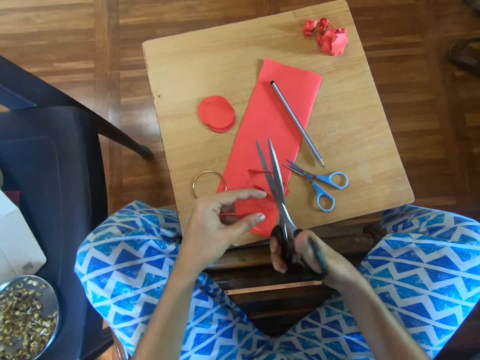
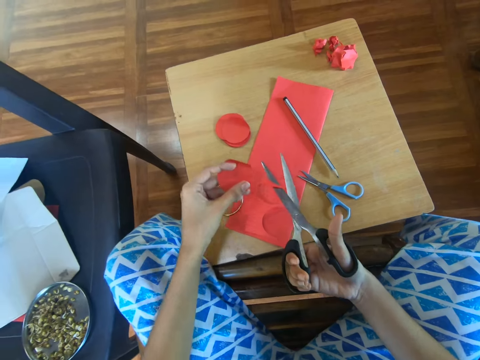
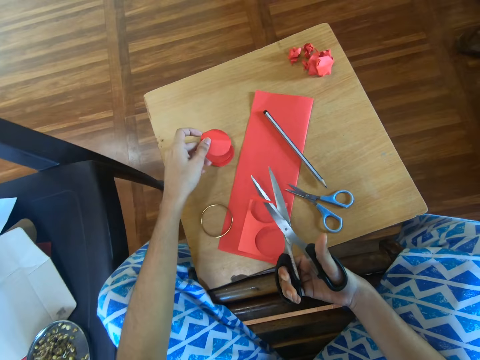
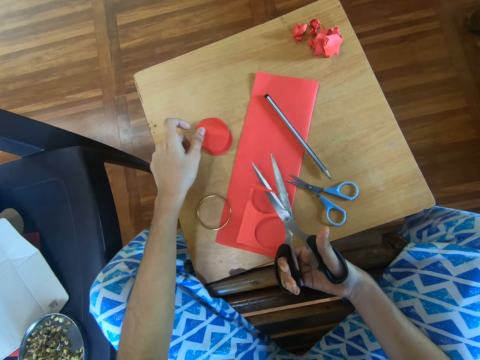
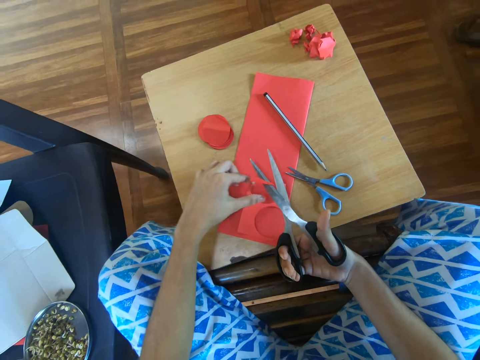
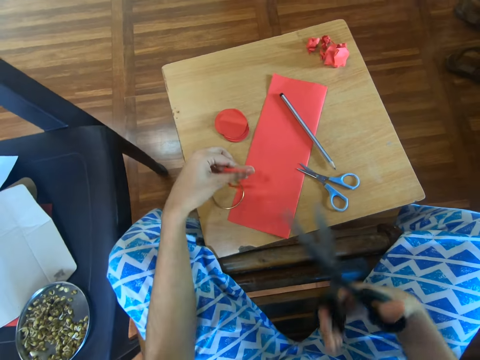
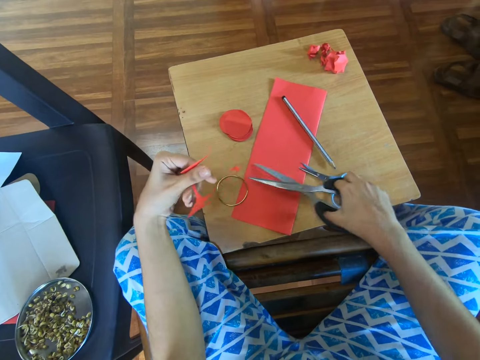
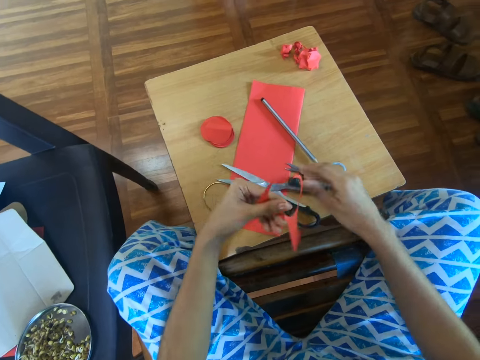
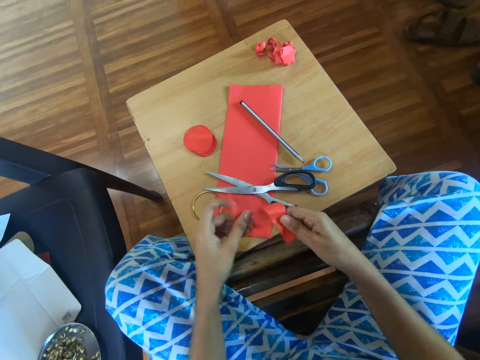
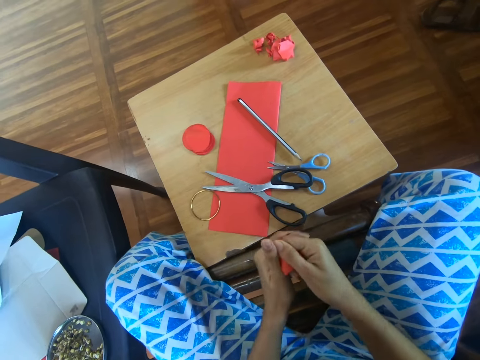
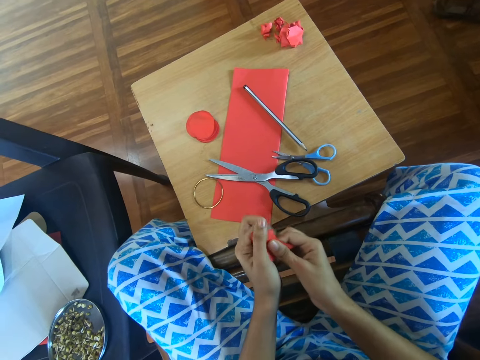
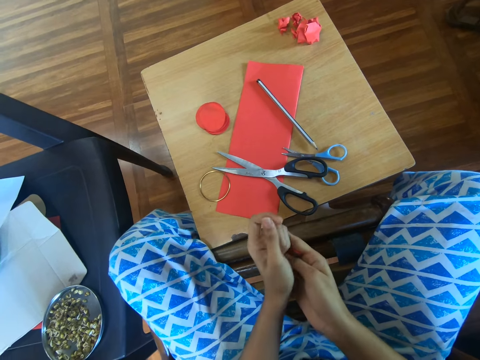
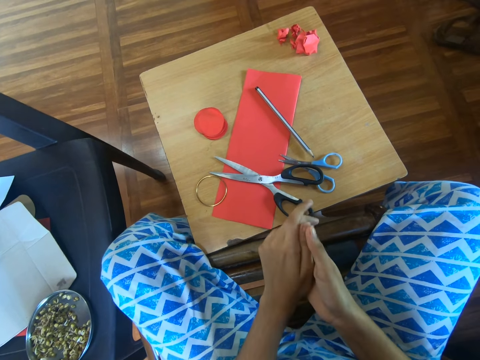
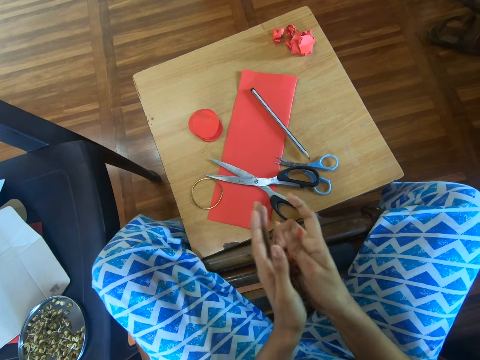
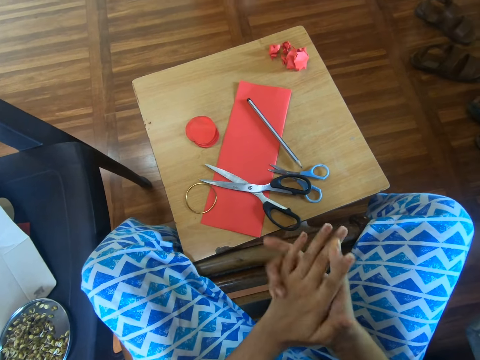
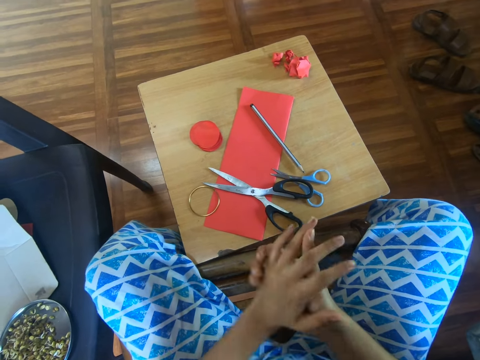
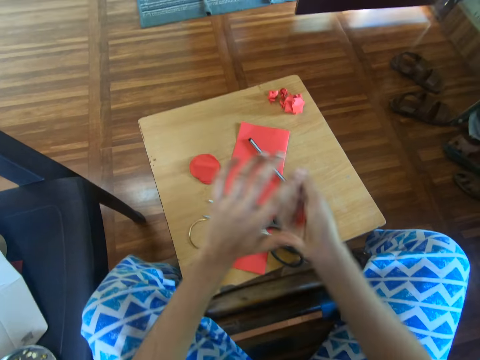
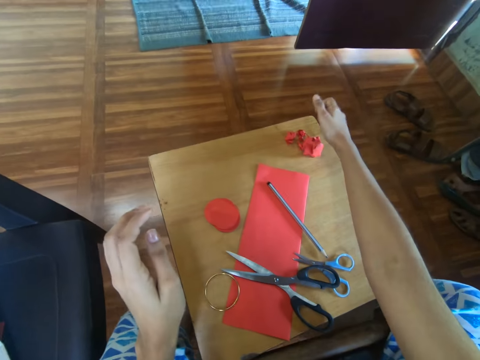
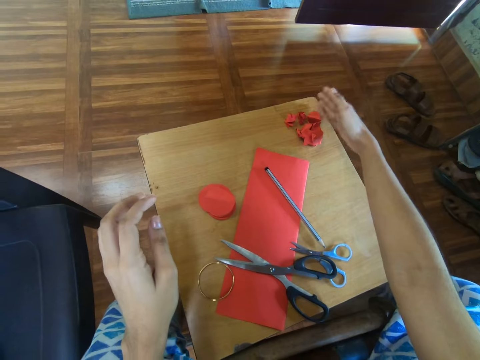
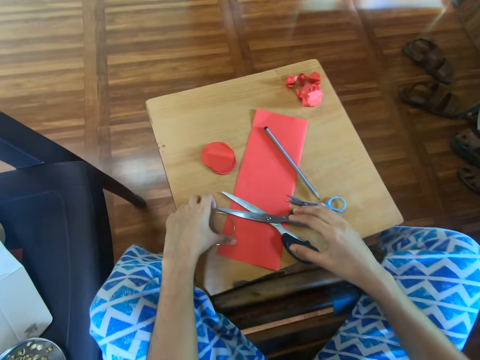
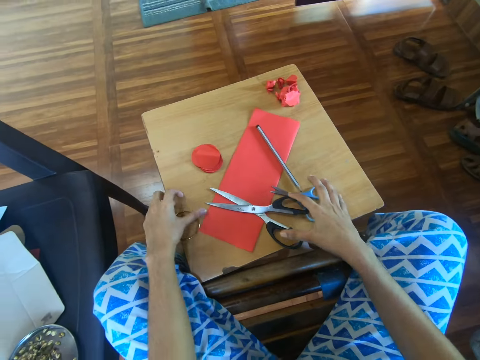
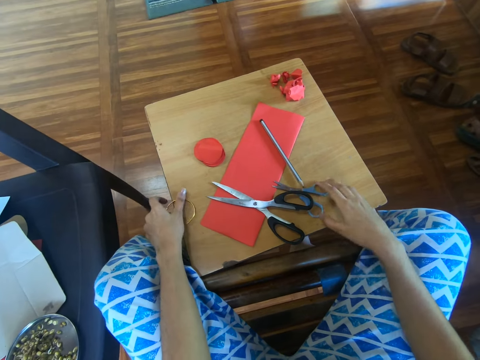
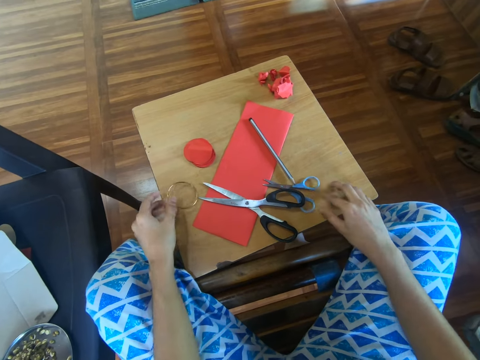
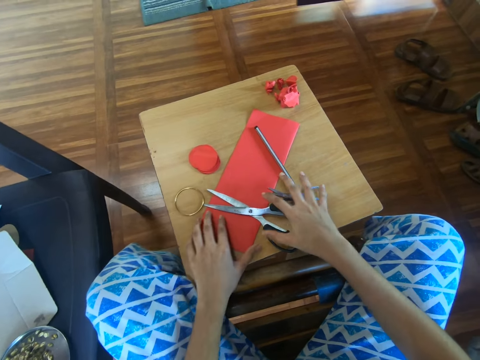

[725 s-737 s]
The camera wearer puts down the circular manila paper on the table. She holds the manila paper. She picks up the remaining marked paper from the table. She drops the scissors on the table. She holds the manila paper. She rolls the paper in her hand. She squeezes the manila paper. She drops the rolled paper on the table. She moves the bangle.

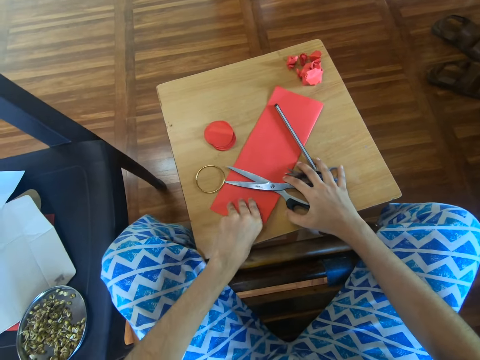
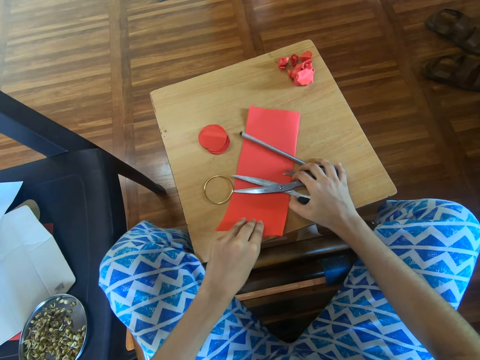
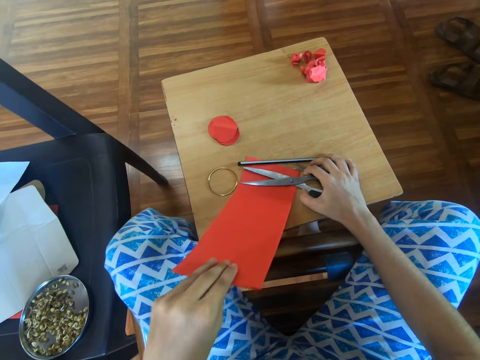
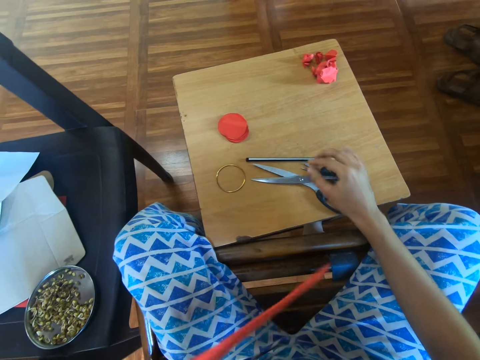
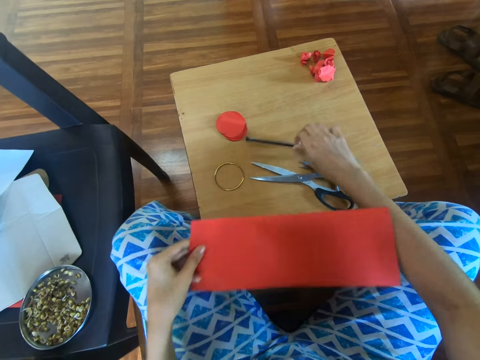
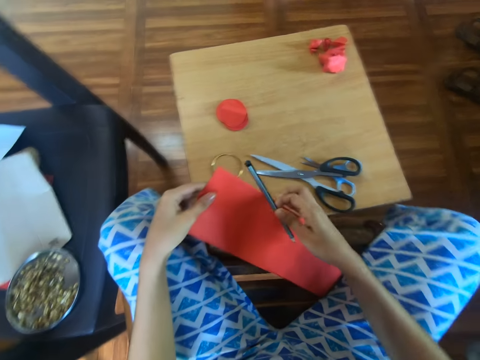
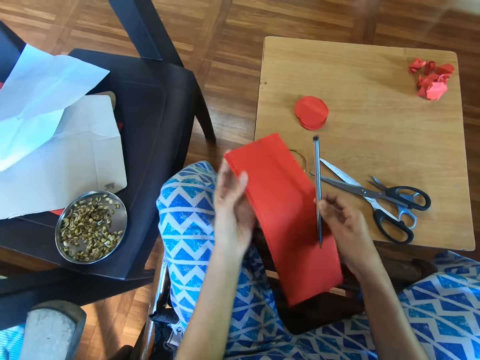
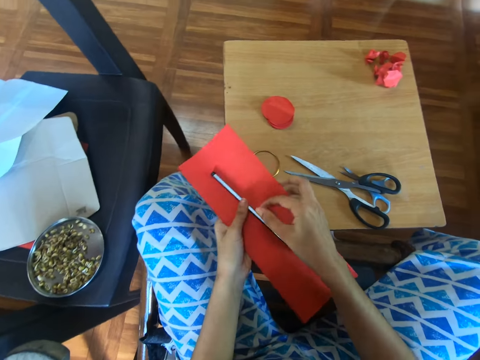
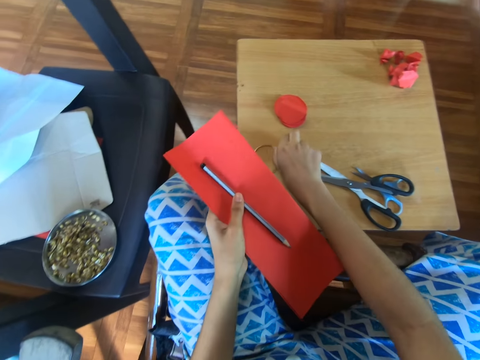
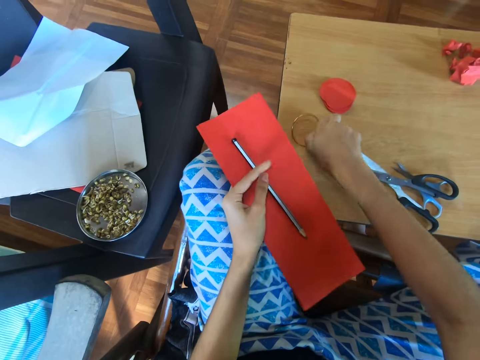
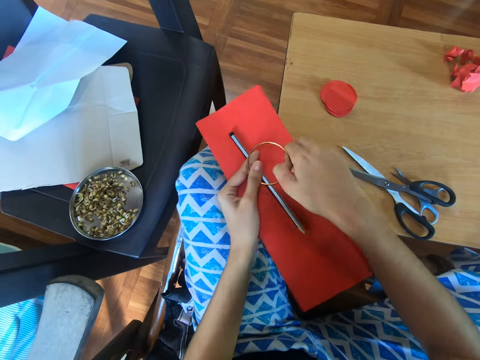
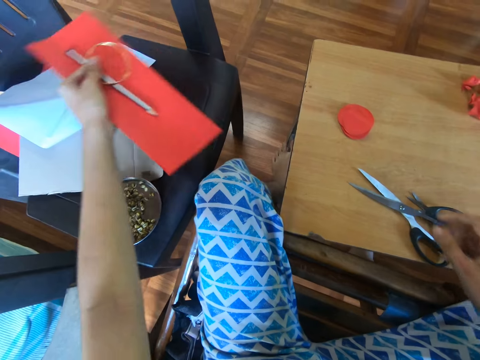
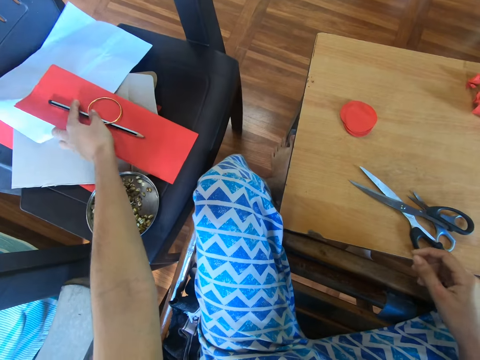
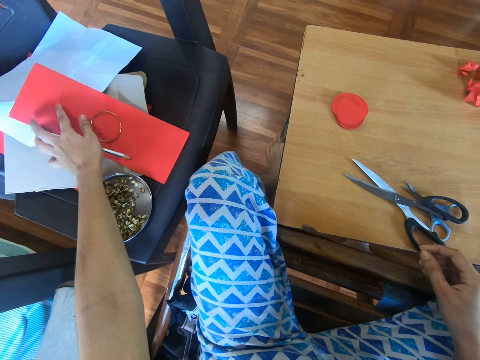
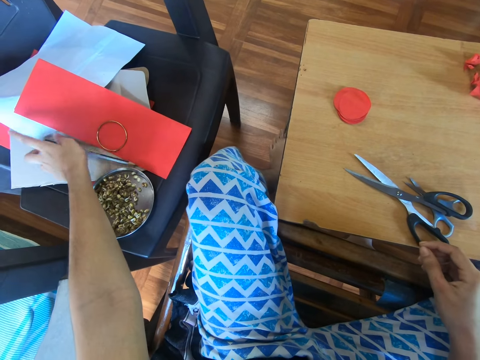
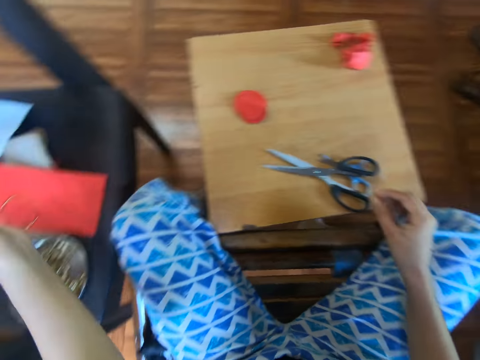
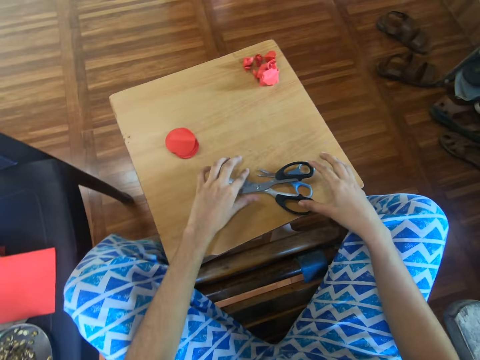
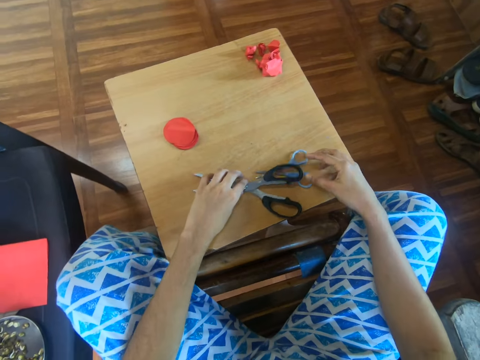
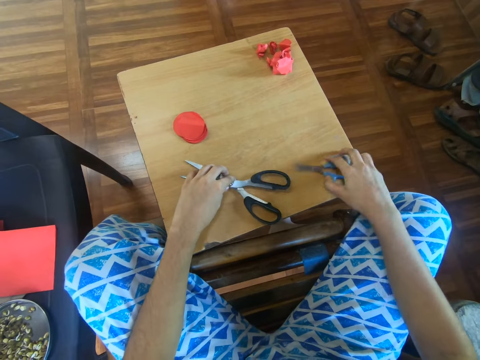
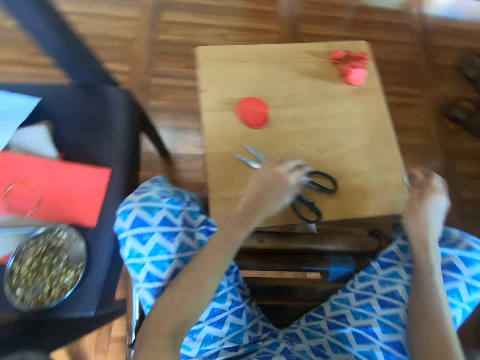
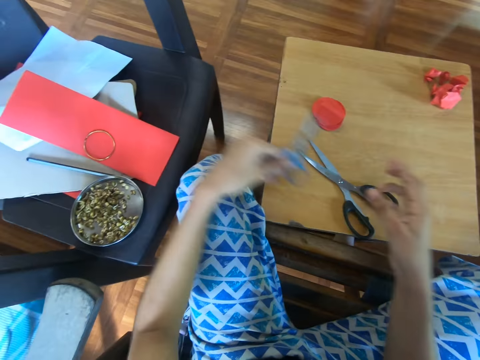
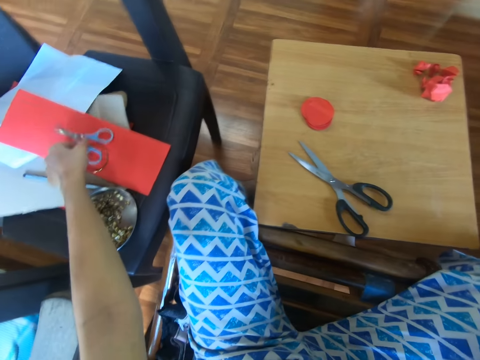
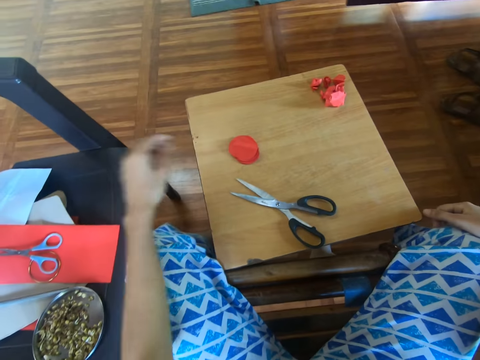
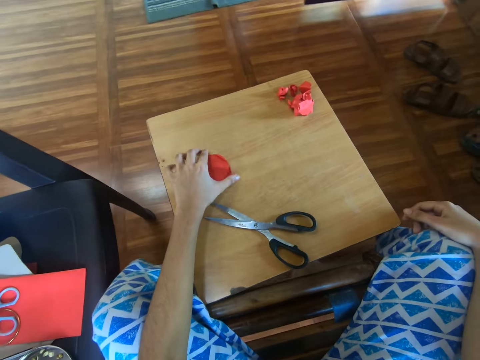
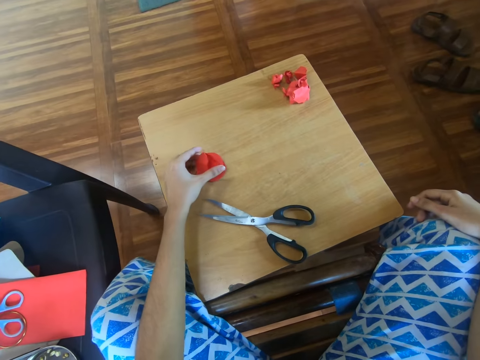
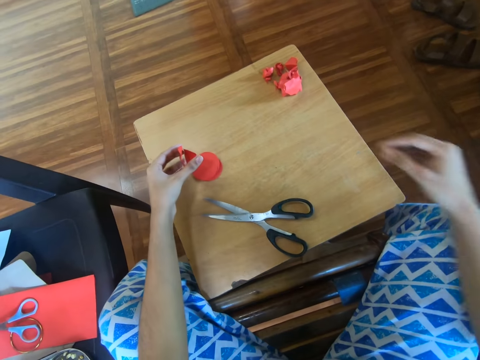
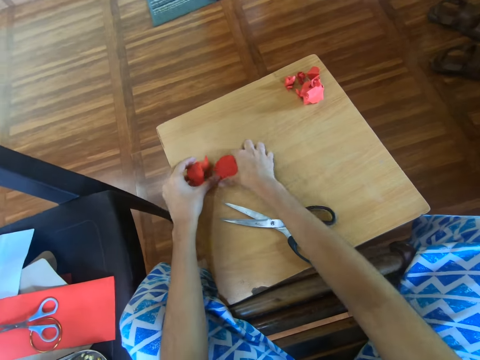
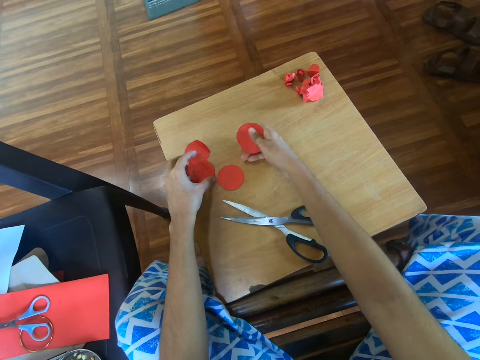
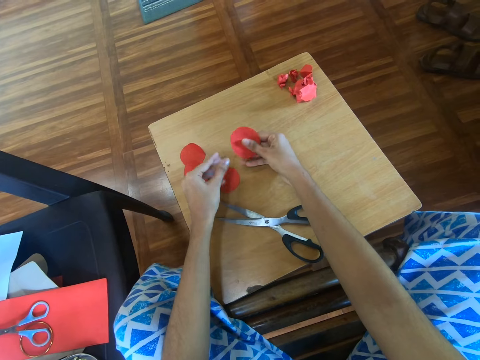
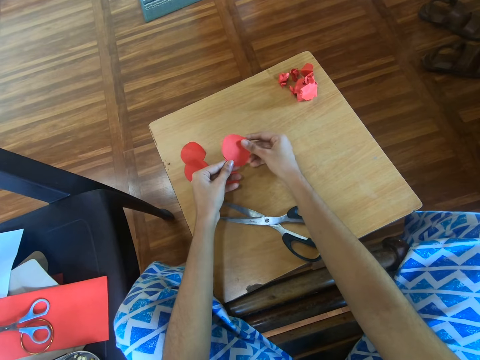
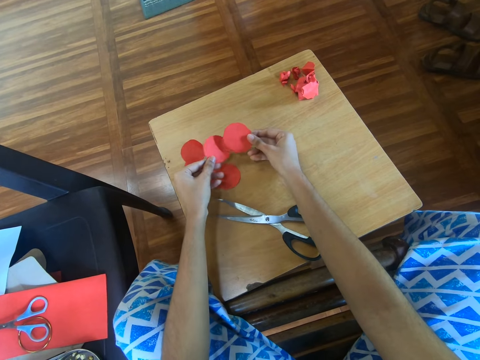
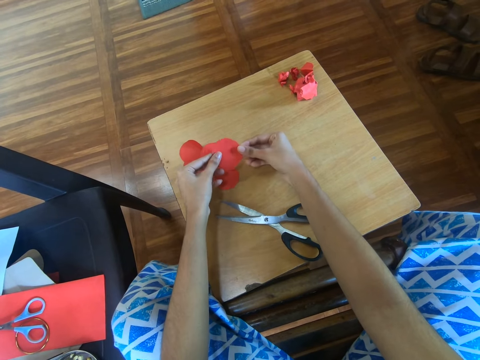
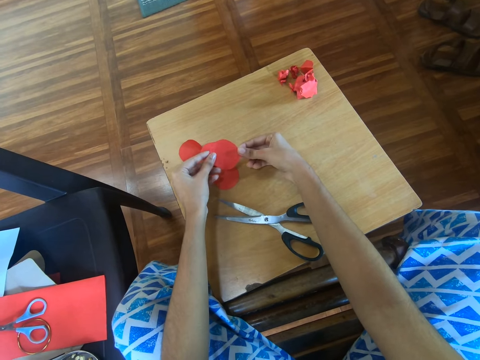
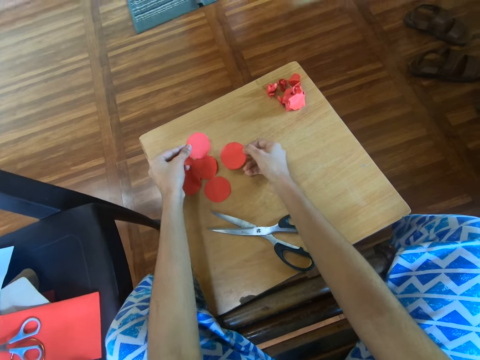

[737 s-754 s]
The camera wearer holds the manila paper. They take a full paper from the table. They take the pencil from the table. They hold the pencil. They take the ring or bangle from the table. They hold the bangle. They drop all the items on a chair. They put away the scissors. They take the scissors from the table. They drop the scissors on the chair. They separate the cut out paper on the table. They hold the circular manila papers.
